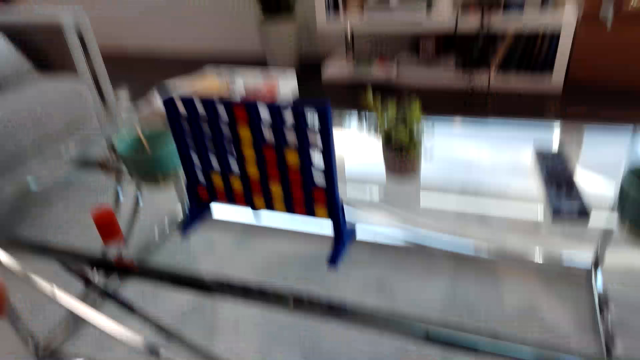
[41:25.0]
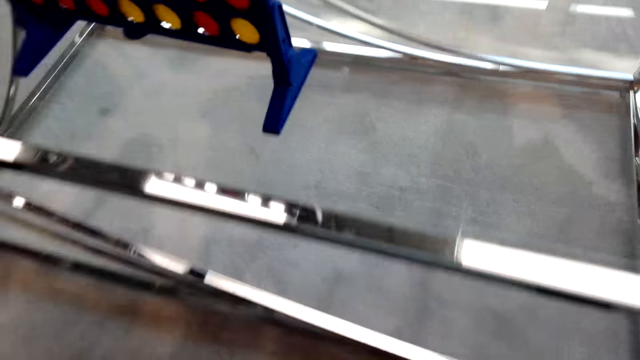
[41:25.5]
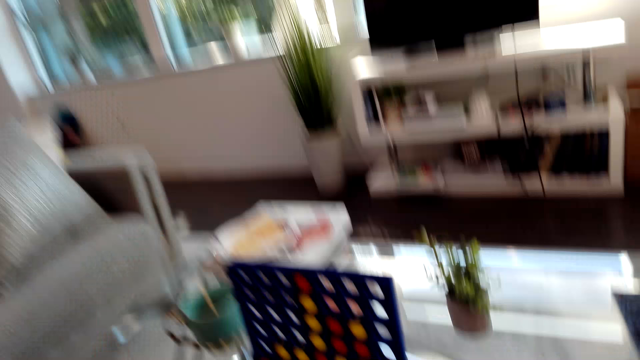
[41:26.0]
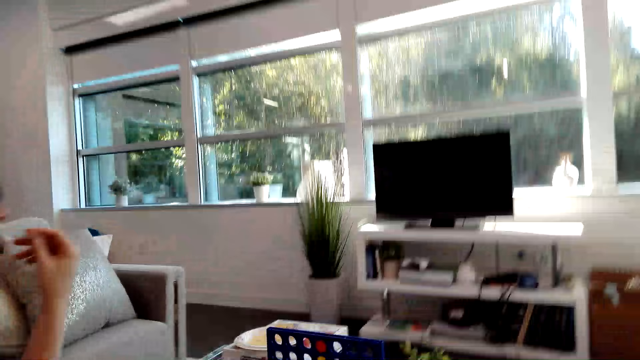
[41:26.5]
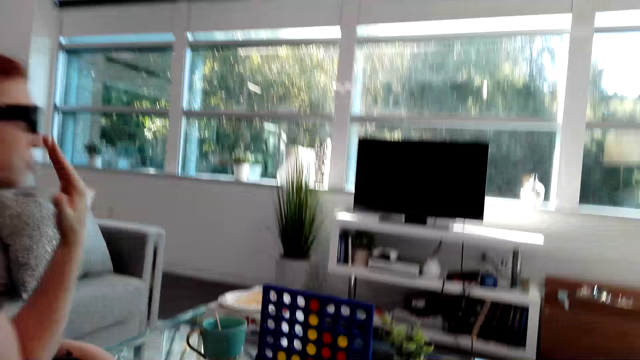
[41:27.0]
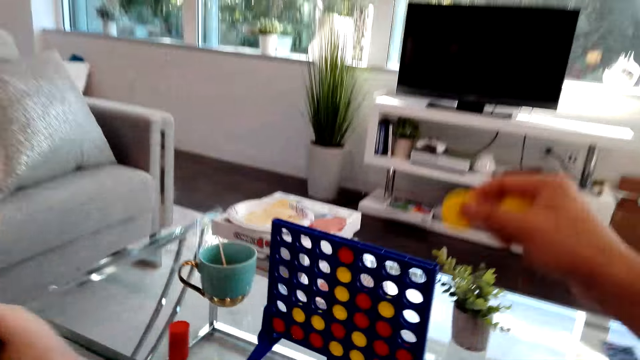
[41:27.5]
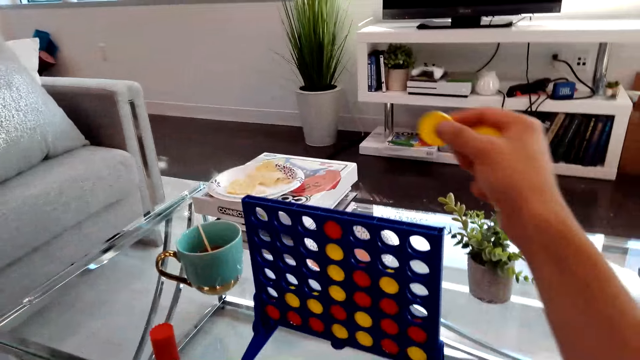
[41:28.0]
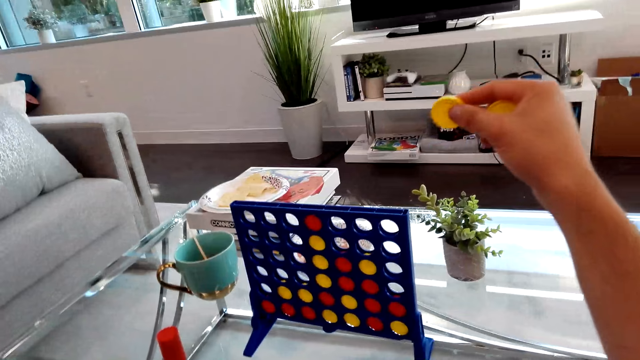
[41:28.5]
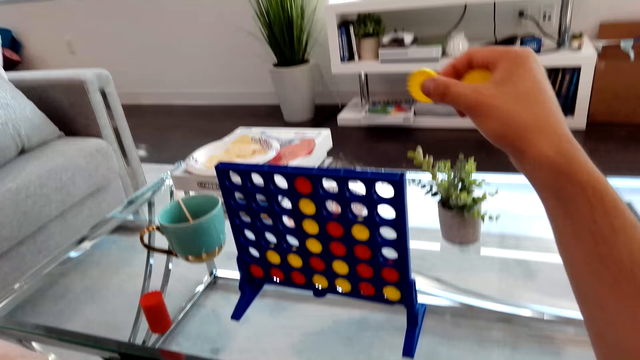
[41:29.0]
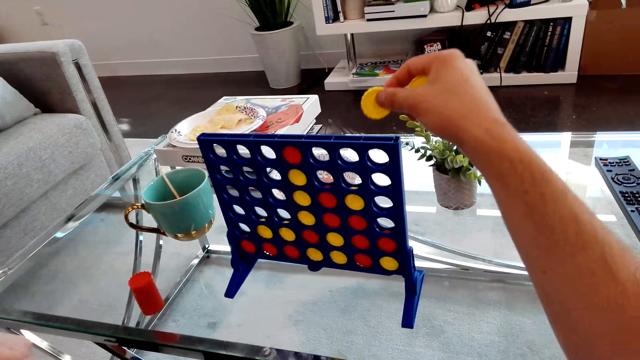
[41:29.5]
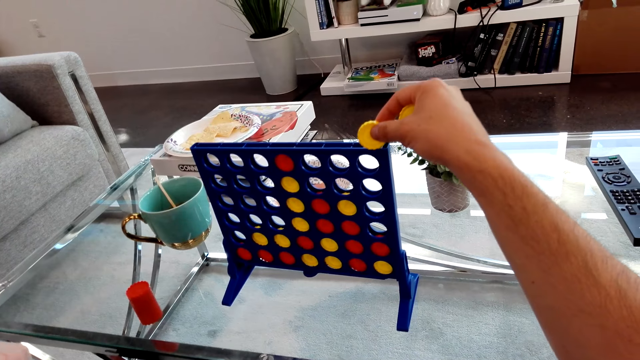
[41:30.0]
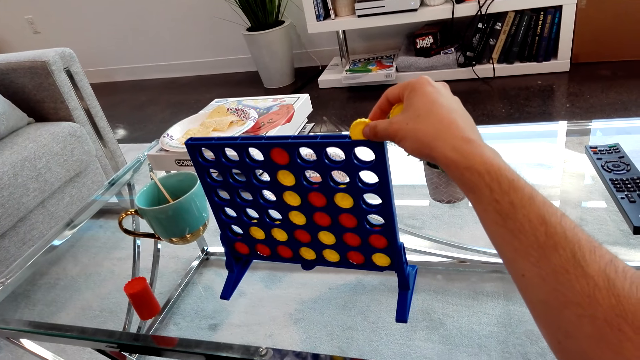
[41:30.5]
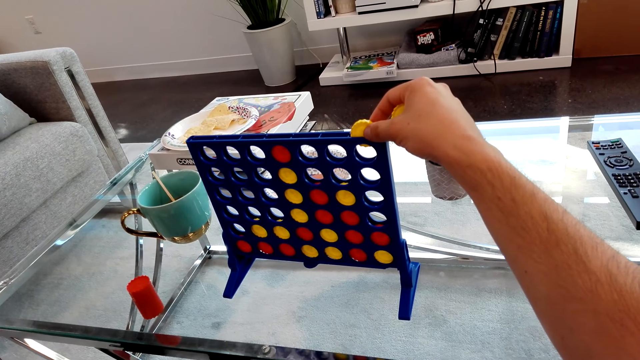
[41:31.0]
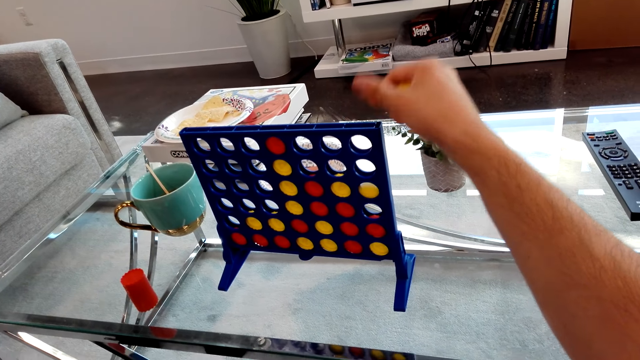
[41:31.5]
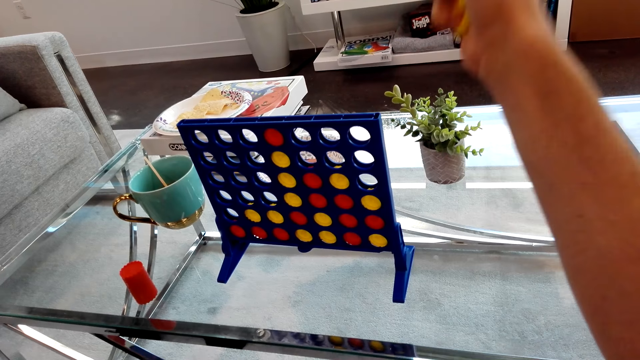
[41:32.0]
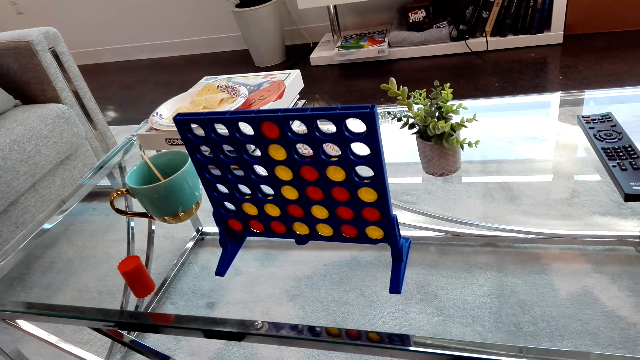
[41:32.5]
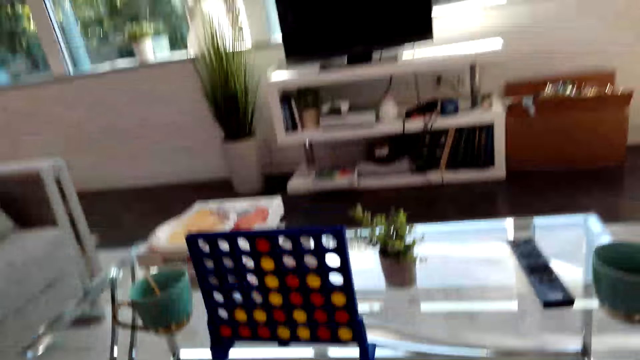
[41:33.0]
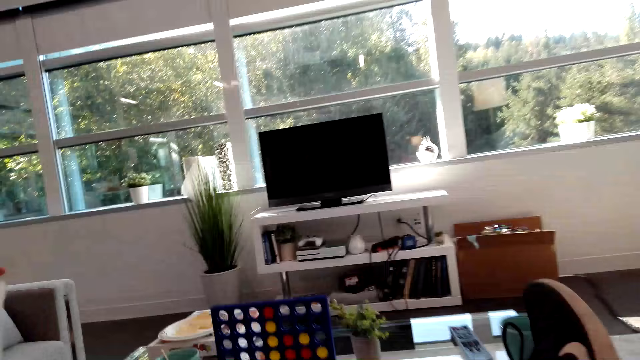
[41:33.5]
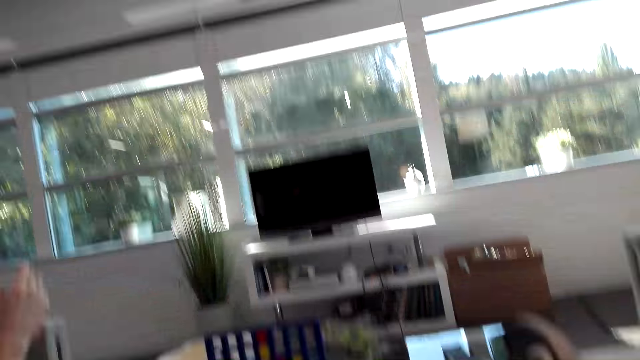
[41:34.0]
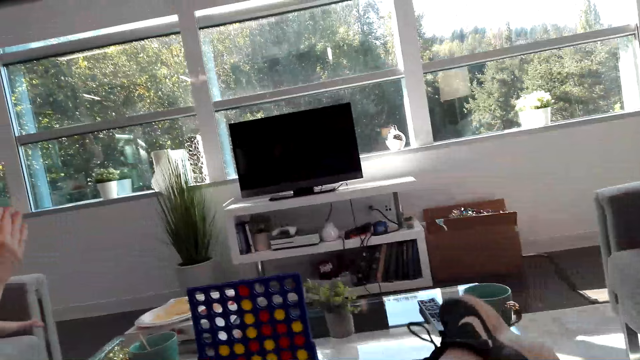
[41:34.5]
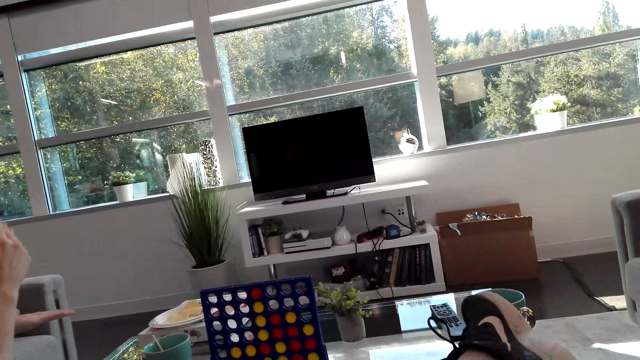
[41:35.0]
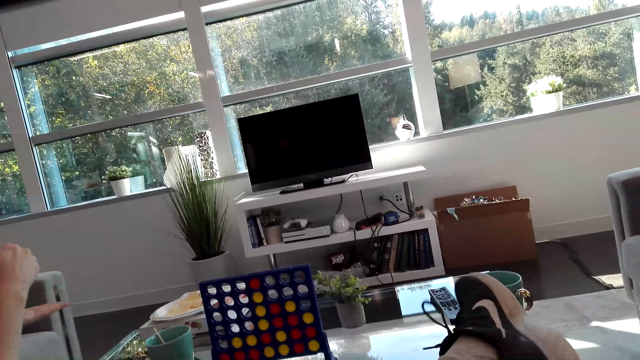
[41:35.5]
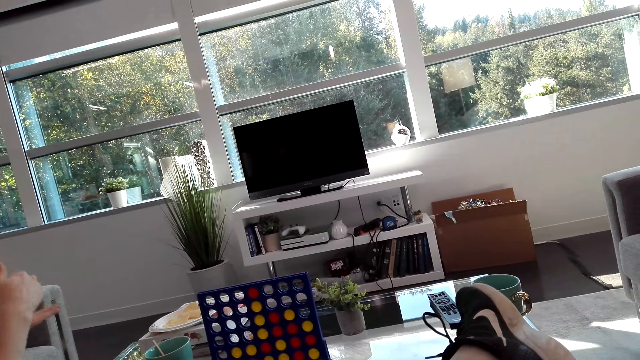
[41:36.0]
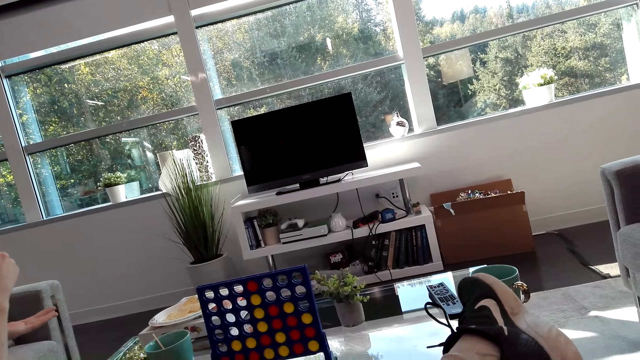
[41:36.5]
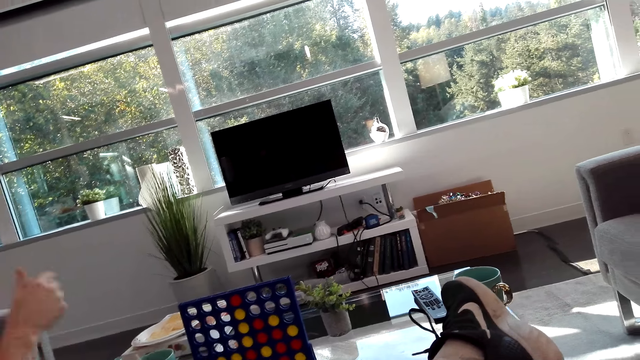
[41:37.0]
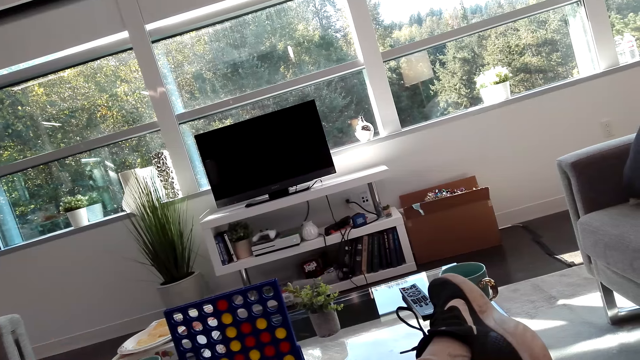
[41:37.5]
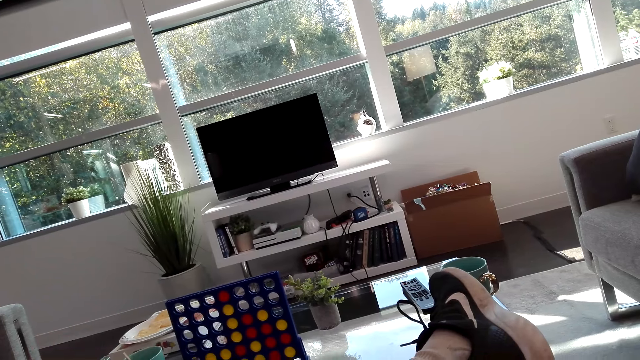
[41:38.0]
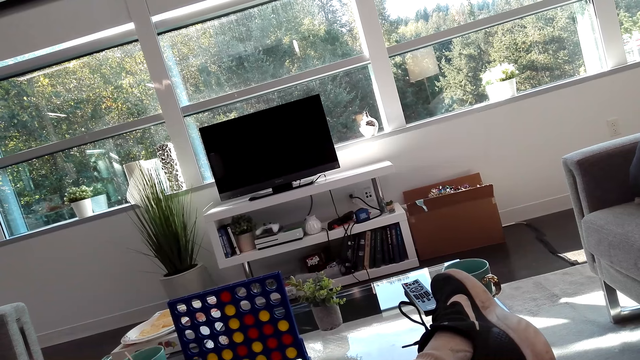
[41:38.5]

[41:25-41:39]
The camera wearer looks at the table. The woman moves the hand. The camera wearer drops a yellow checker in the Connect 4, holds the puzzle pieces and plays the Connect game. They put a leg up on the table. They look at the Connect game. They dialogue with the woman. The woman moves the hands.

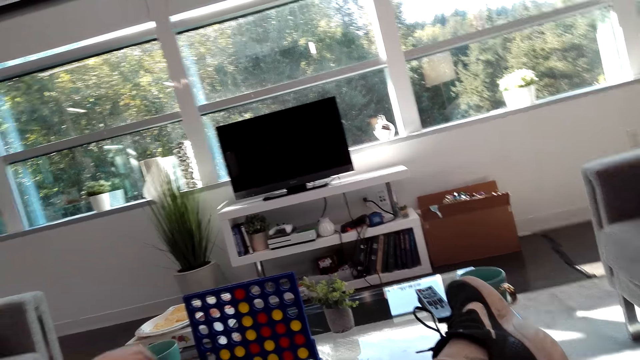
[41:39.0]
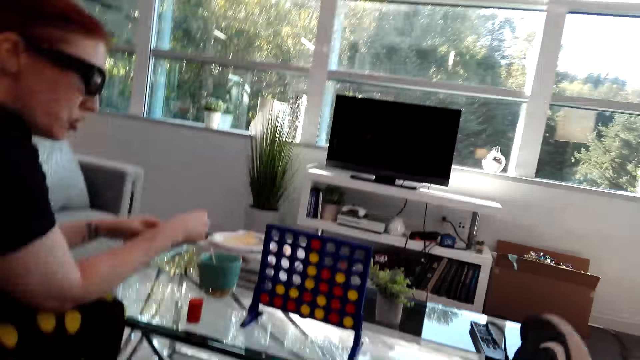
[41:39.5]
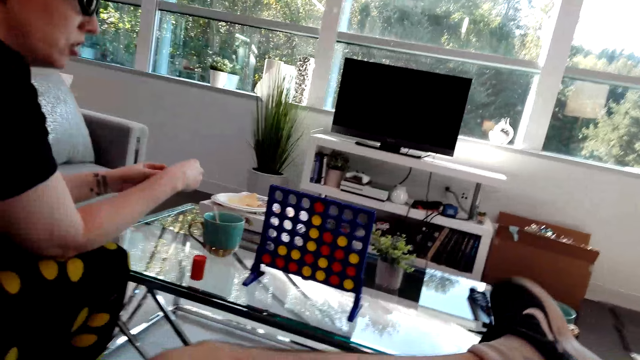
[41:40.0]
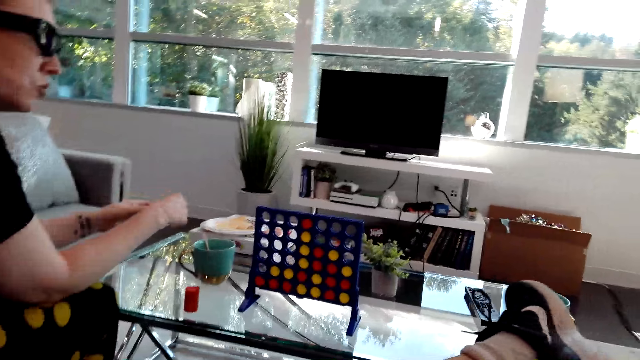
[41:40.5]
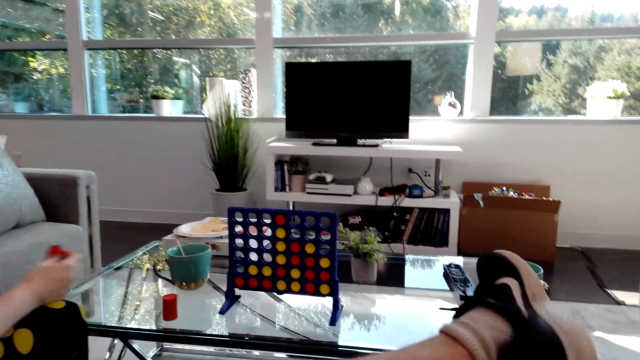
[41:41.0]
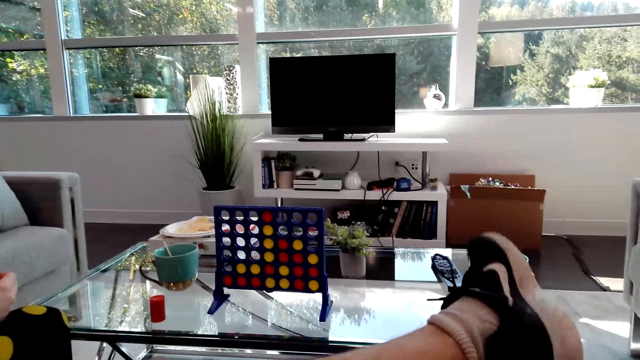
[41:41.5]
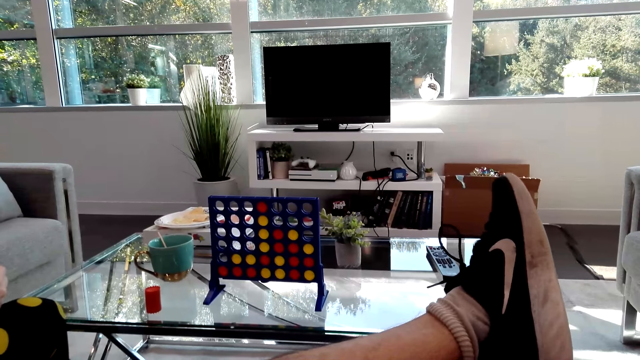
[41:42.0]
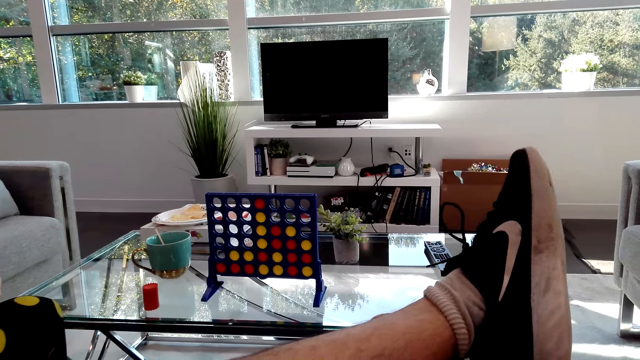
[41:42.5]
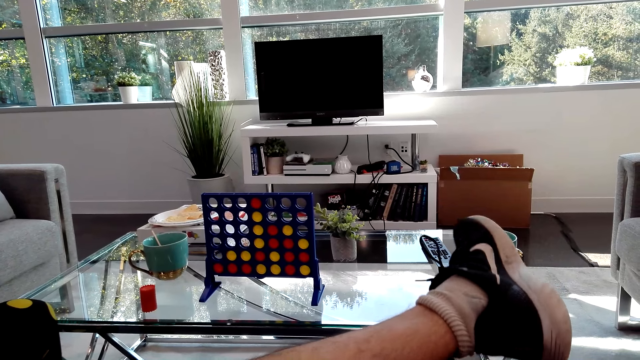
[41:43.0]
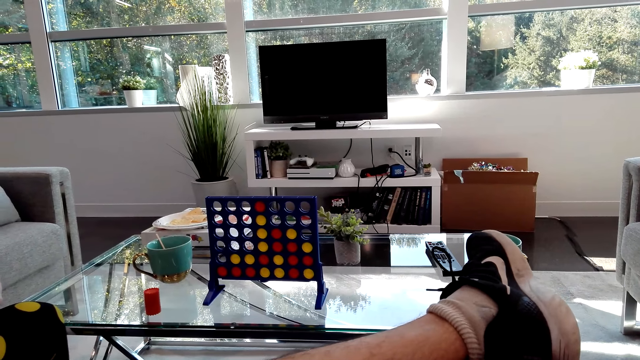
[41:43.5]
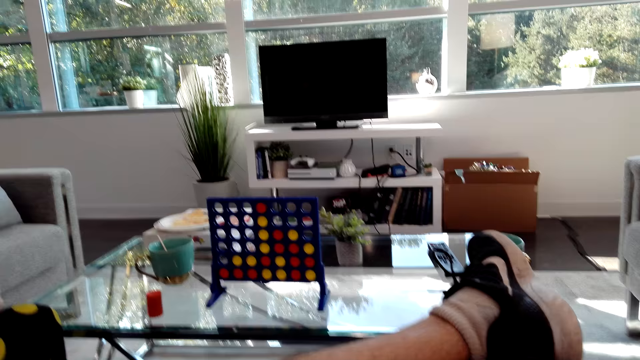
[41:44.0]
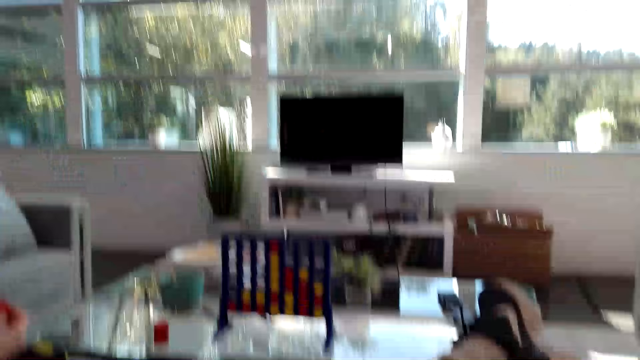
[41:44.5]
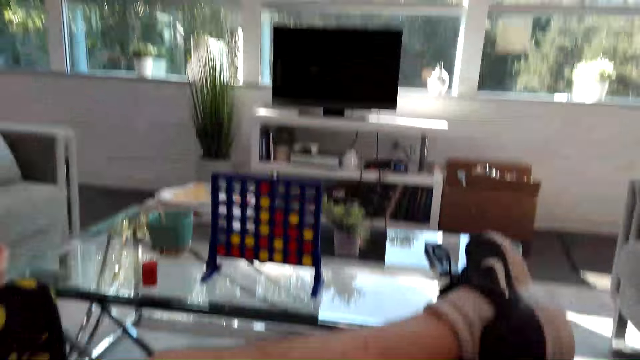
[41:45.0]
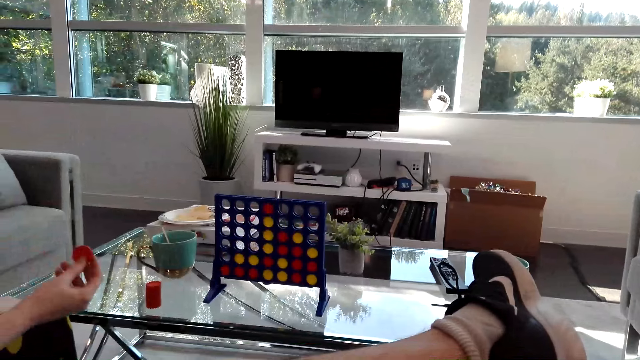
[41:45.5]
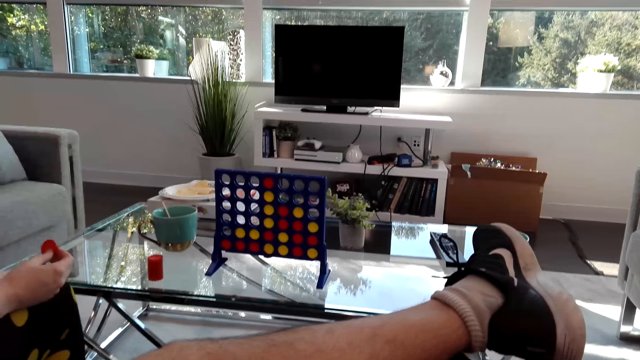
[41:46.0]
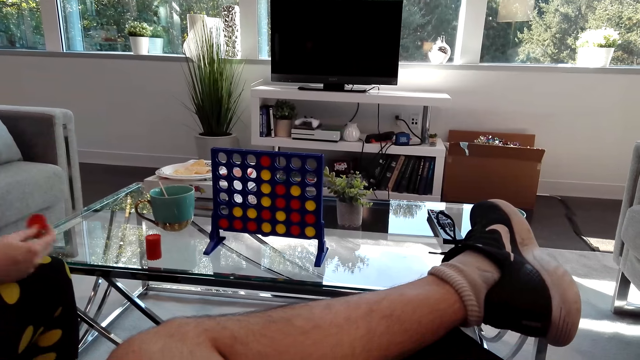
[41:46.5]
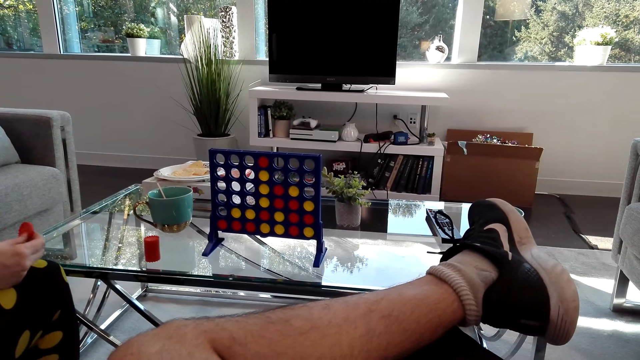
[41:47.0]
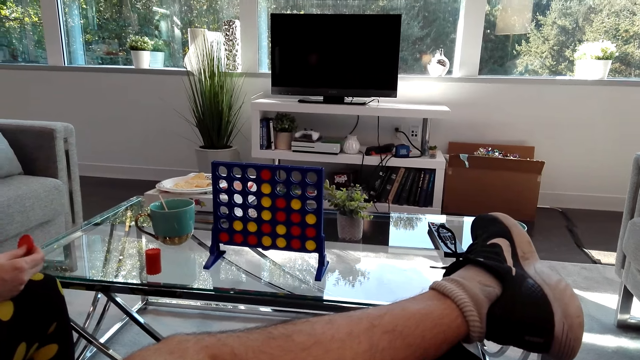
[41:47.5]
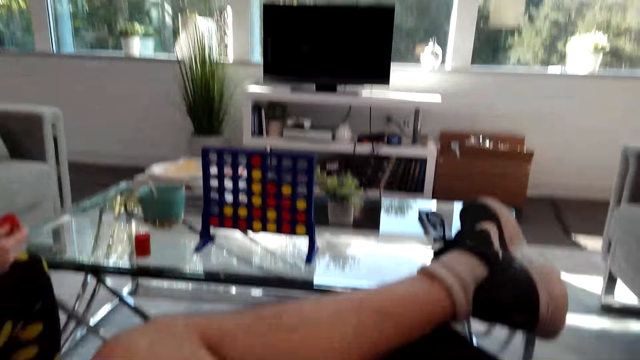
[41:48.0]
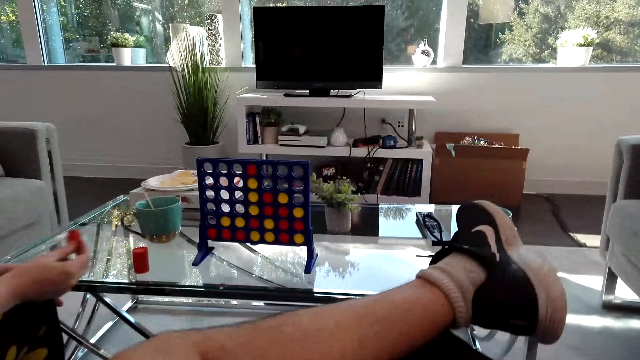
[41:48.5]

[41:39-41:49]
A woman holds a red checker. The camera wearer dialogues with the woman. They look at the connect game. They dialogue with the woman again. They shake the leg. They dialogue with the woman again. The woman holds the red checker.
